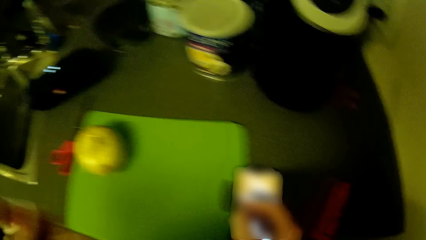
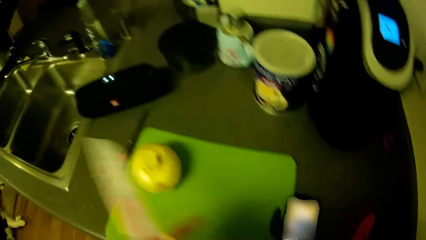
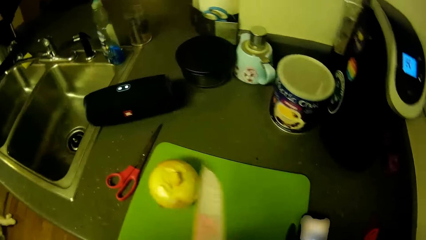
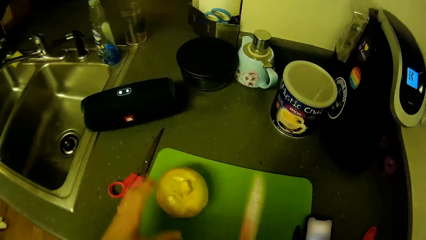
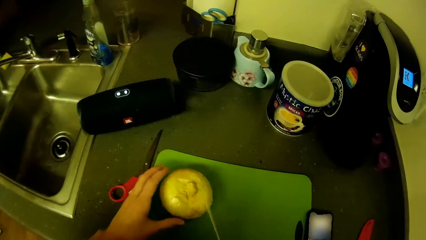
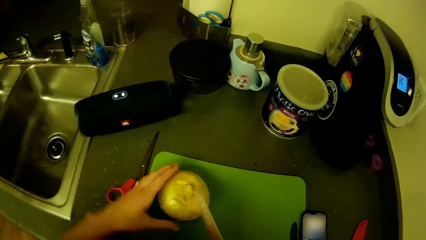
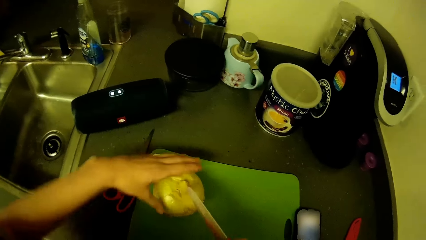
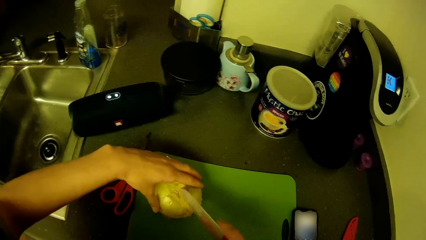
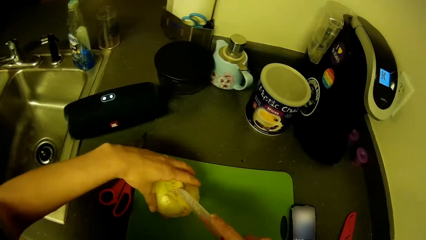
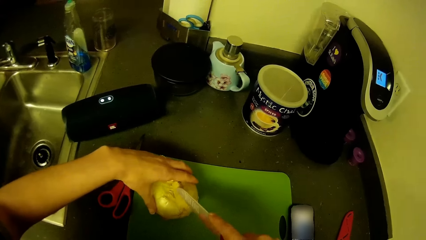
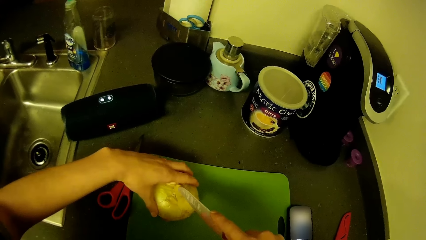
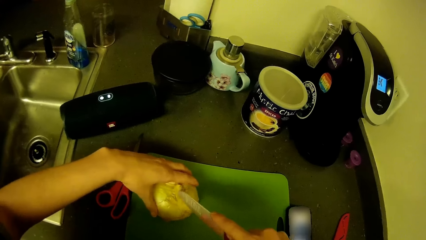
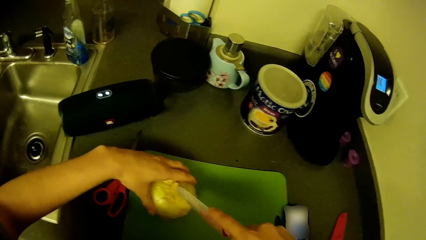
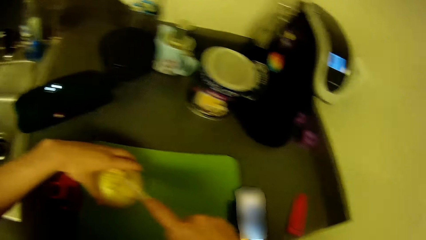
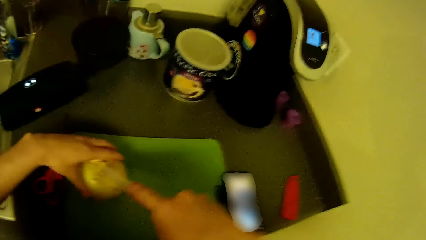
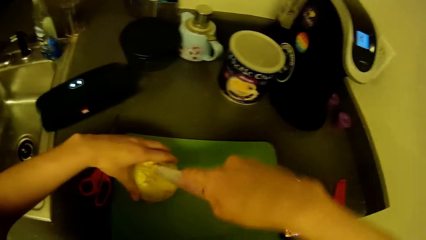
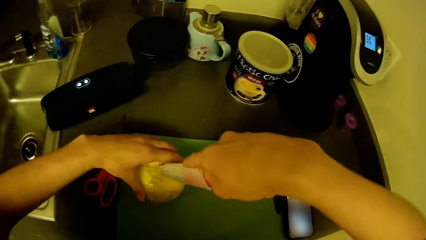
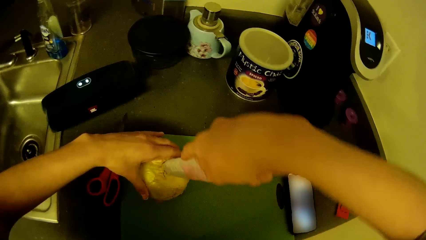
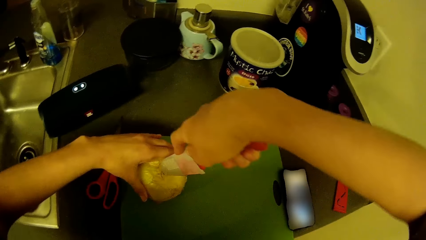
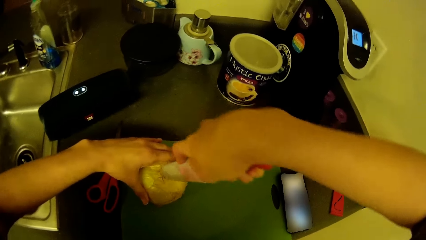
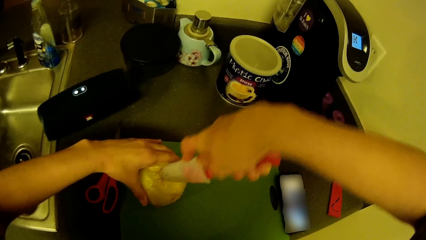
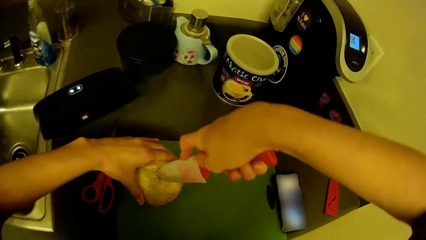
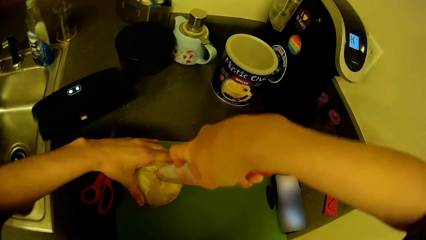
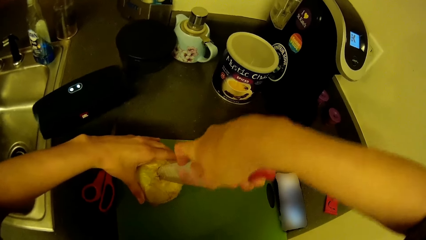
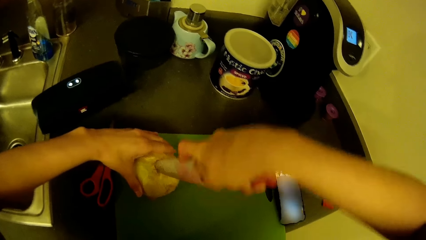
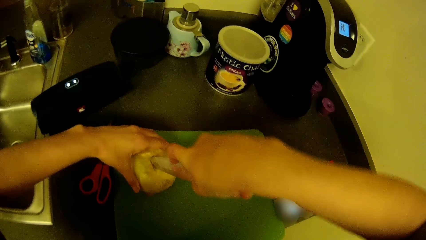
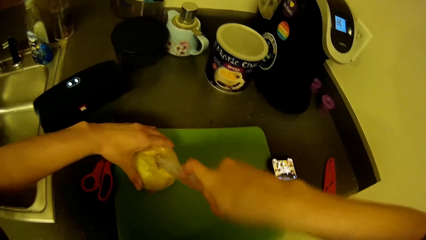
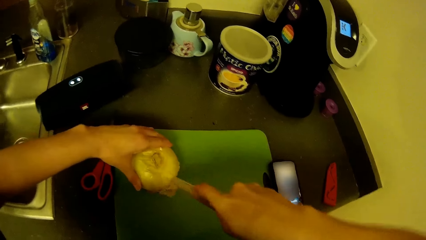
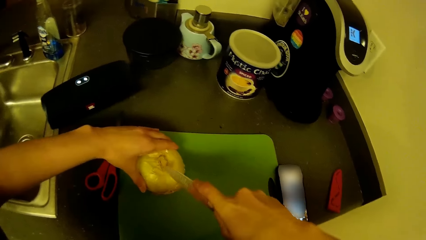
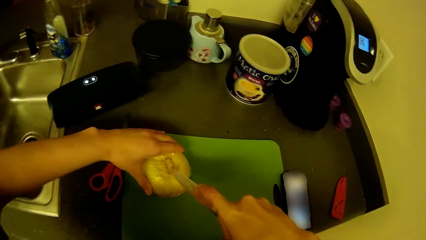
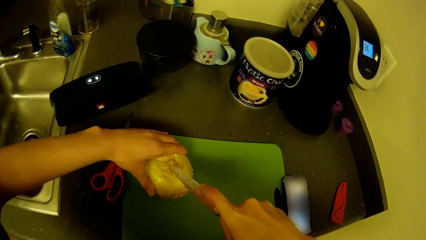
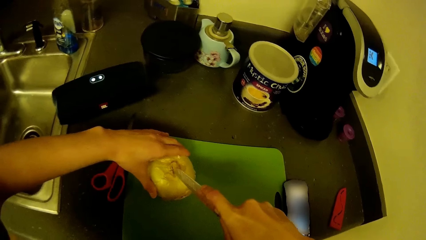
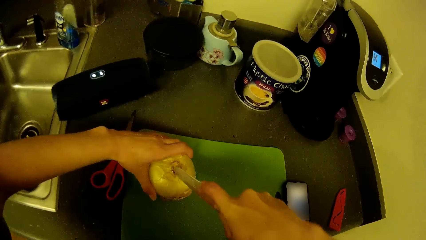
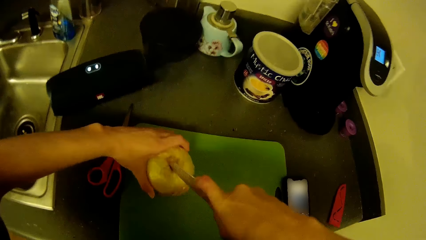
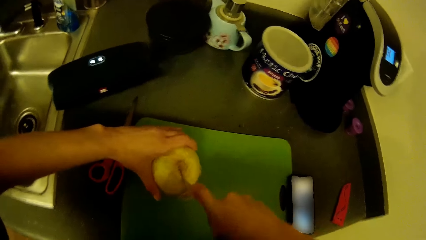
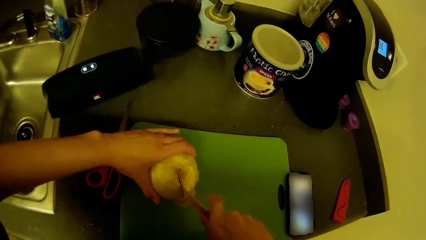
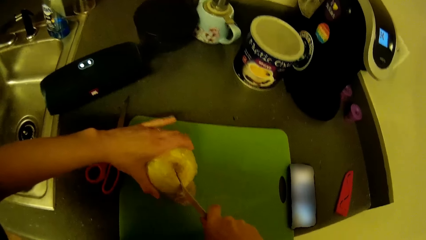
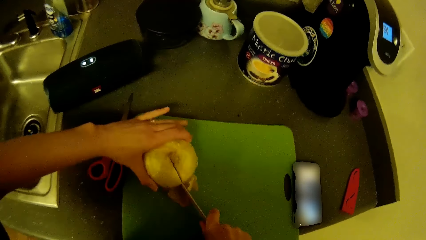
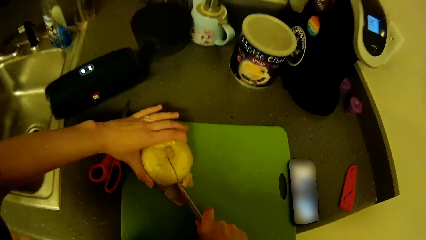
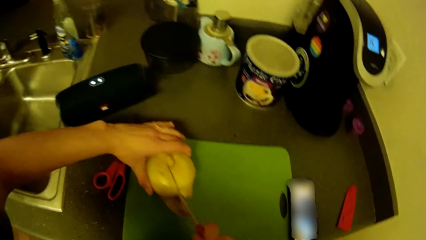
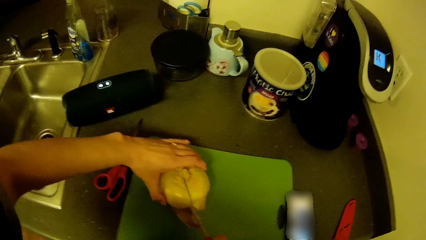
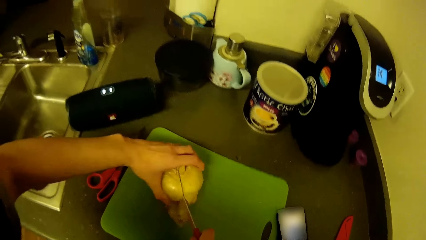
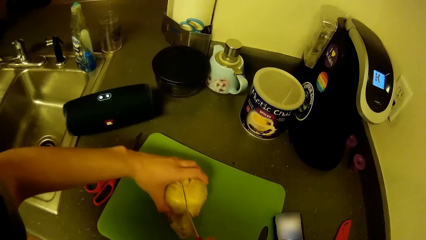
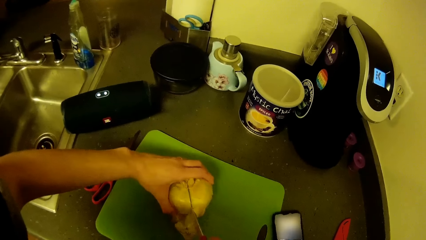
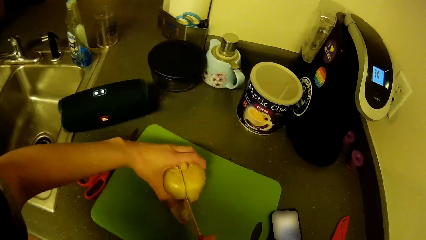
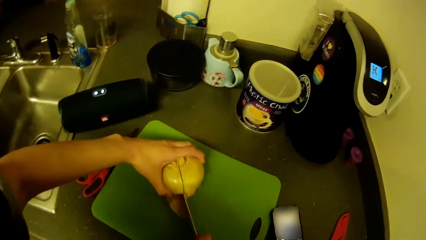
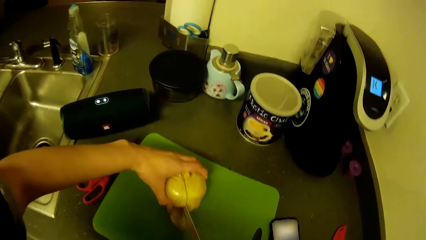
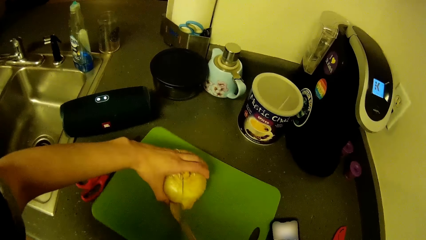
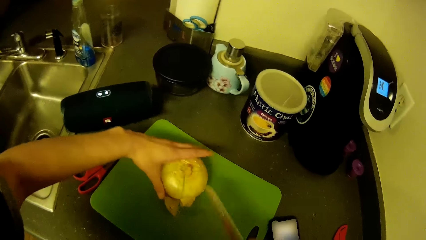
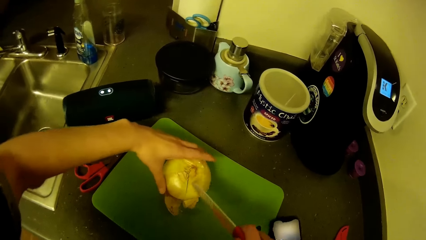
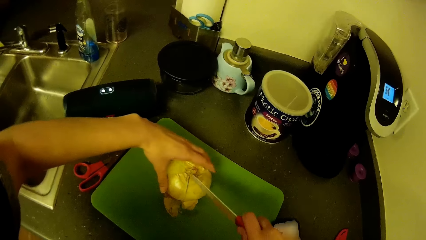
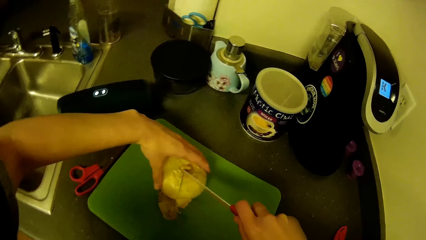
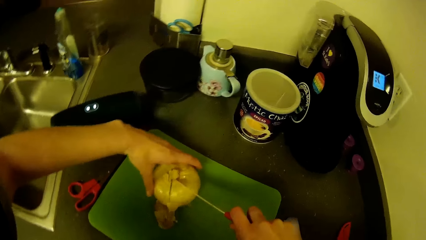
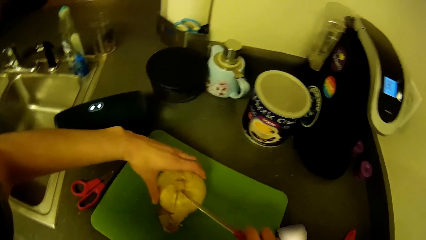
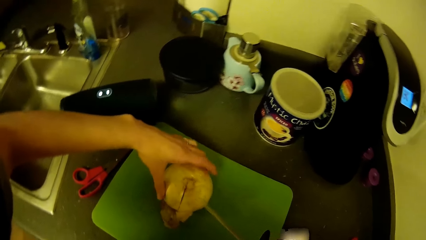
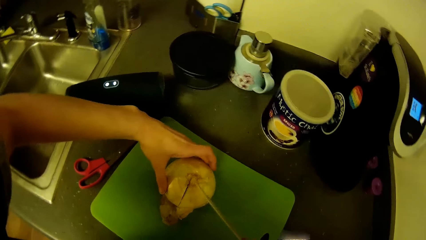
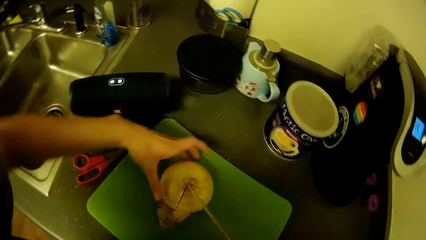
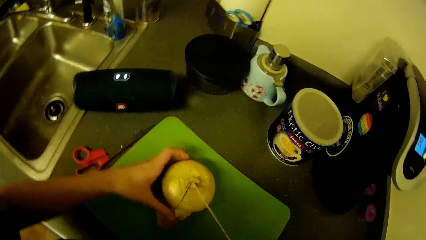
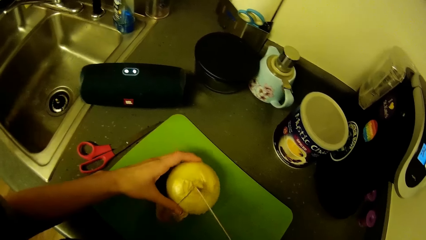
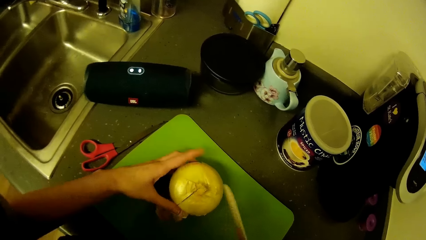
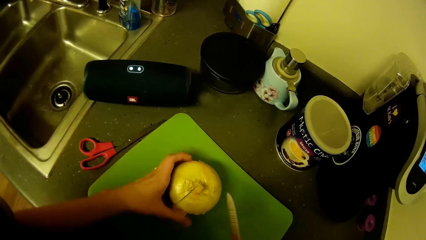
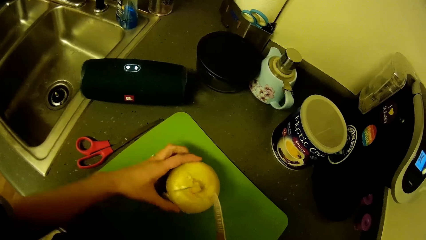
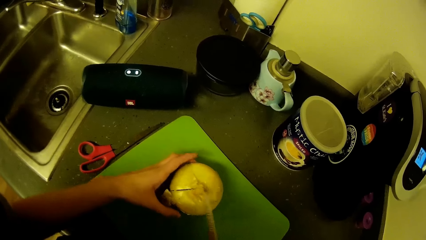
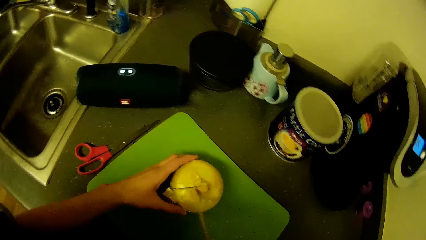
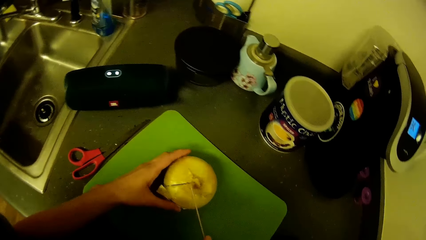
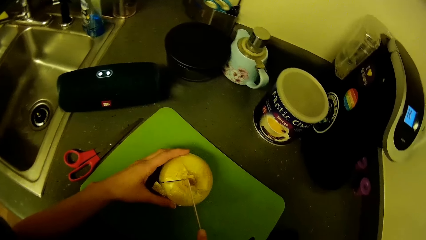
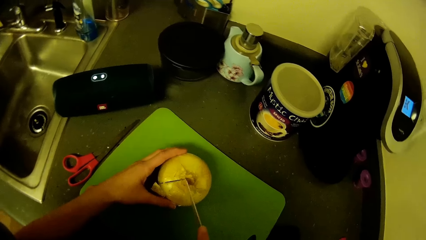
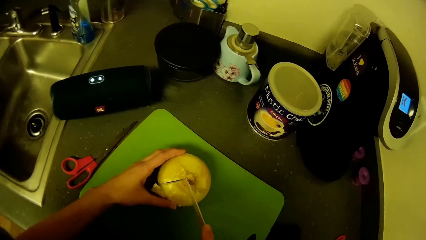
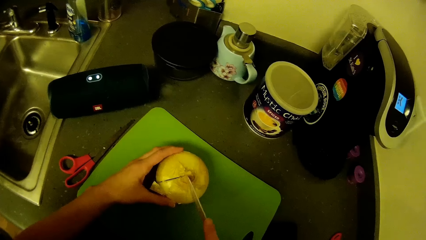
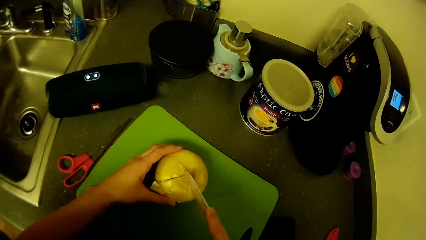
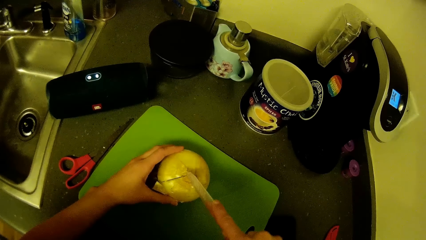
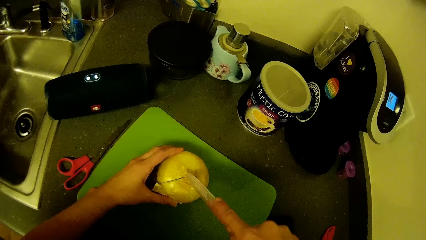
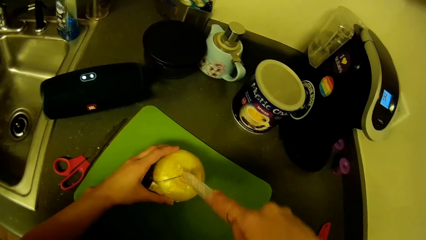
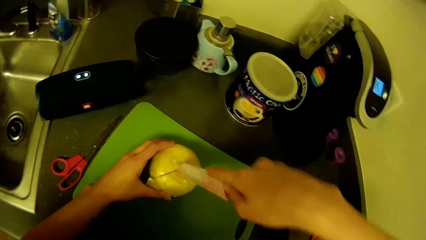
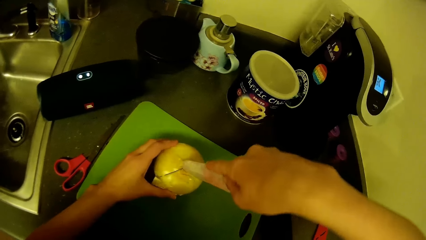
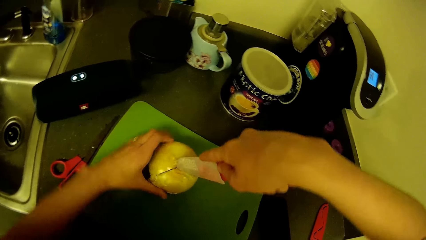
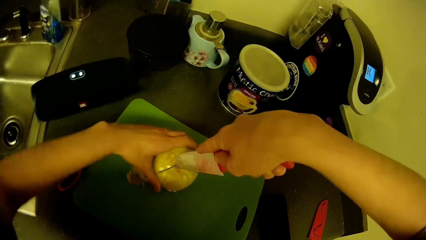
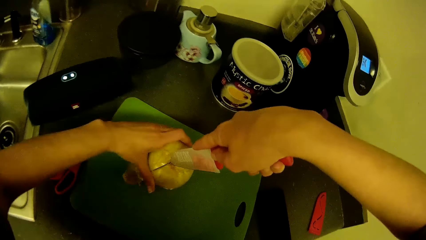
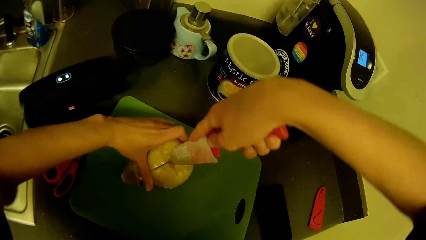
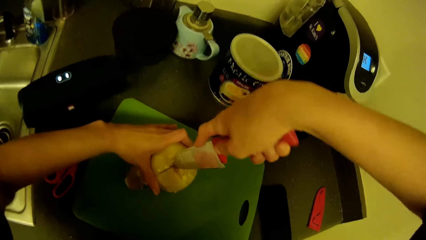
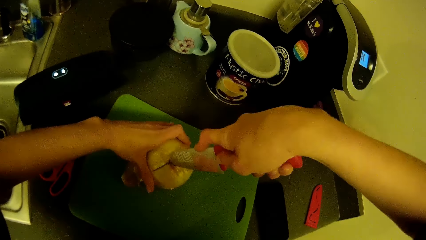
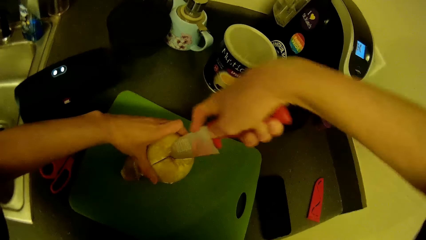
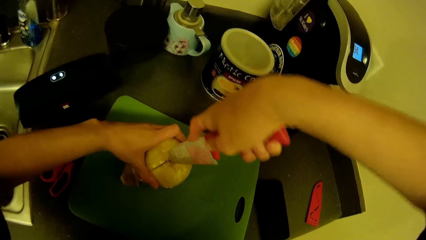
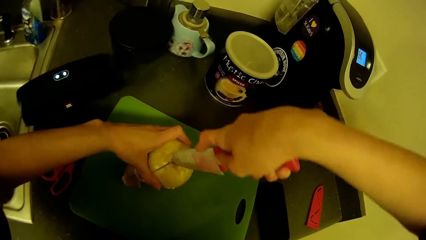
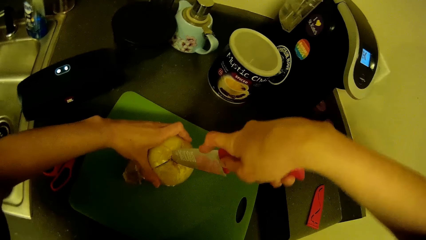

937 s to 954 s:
The camera wearer swings a hand. He cuts the onion on the tray with the knife in his right hand. He holds the onion with the left hand. He swings the right hand. He holds the knife. He swings the left hand. He holds the onion. He holds the onion with the left hand.
